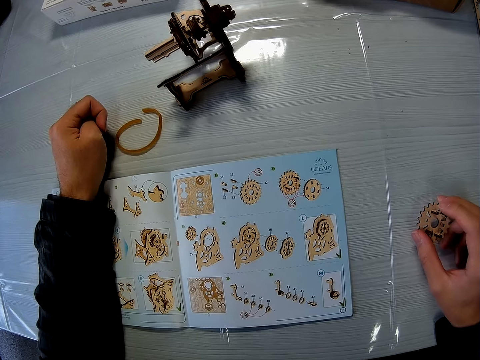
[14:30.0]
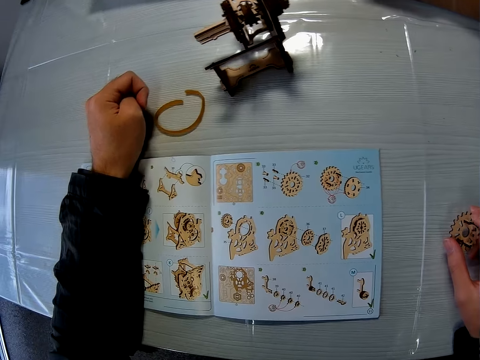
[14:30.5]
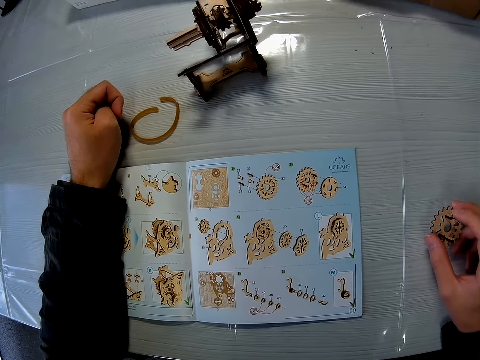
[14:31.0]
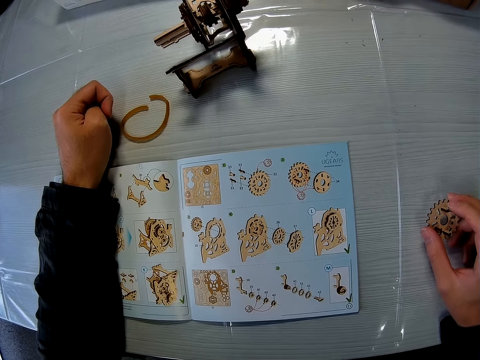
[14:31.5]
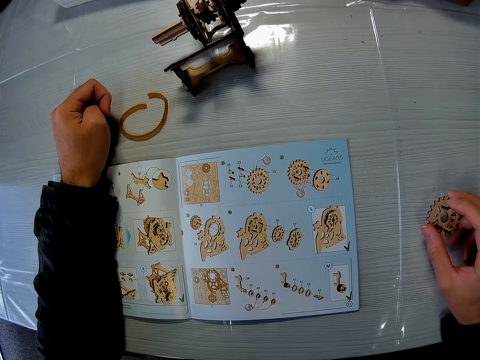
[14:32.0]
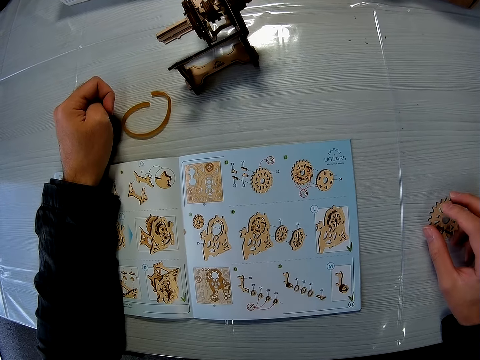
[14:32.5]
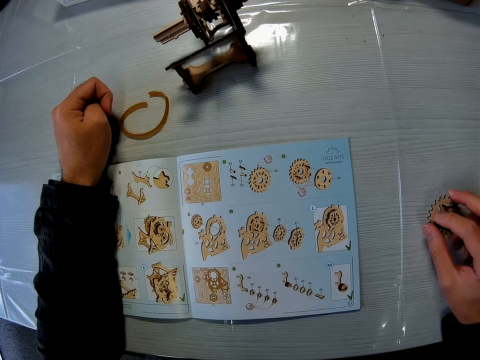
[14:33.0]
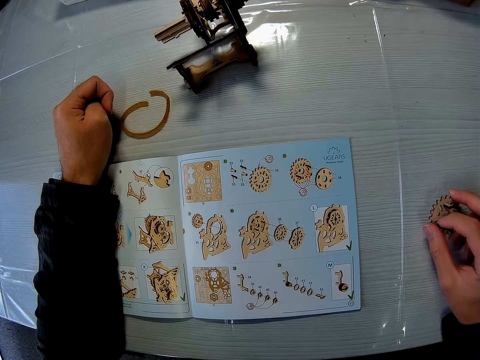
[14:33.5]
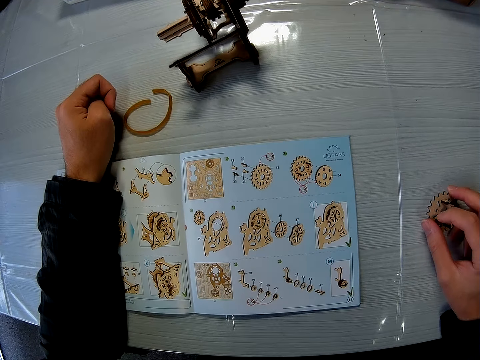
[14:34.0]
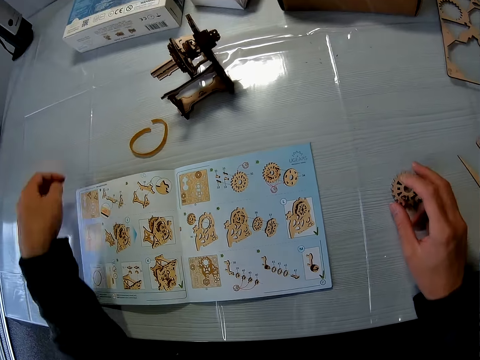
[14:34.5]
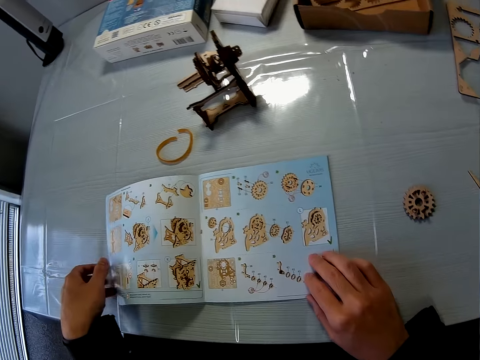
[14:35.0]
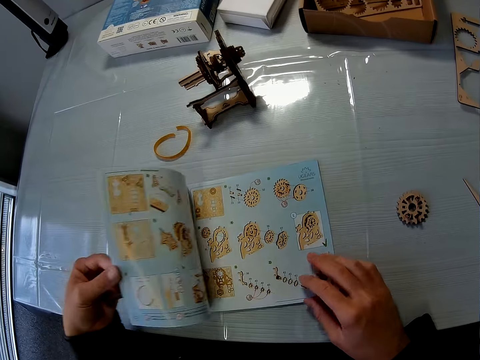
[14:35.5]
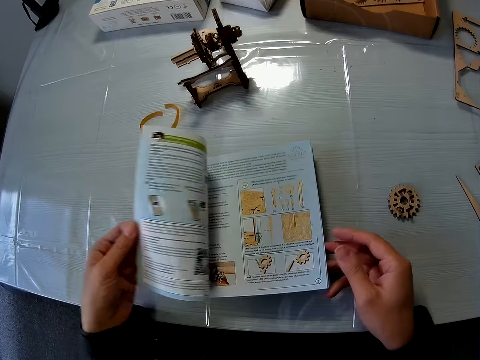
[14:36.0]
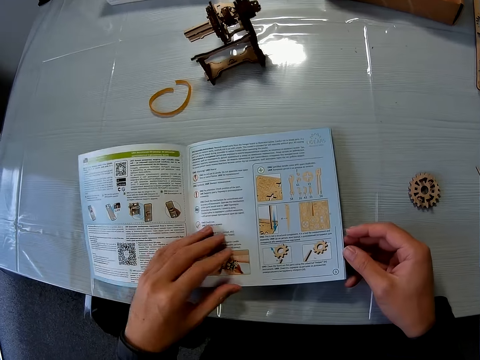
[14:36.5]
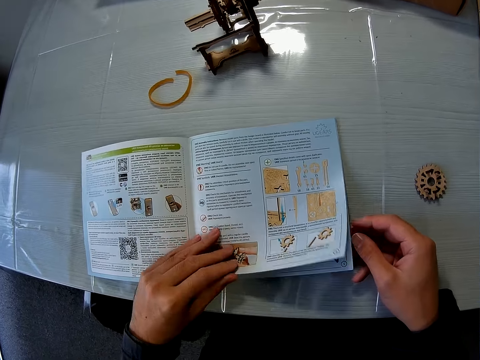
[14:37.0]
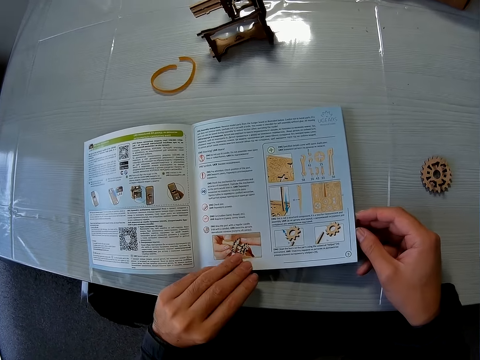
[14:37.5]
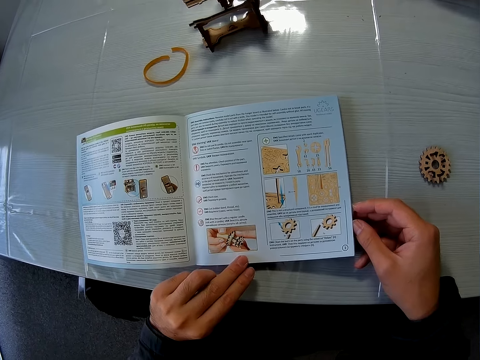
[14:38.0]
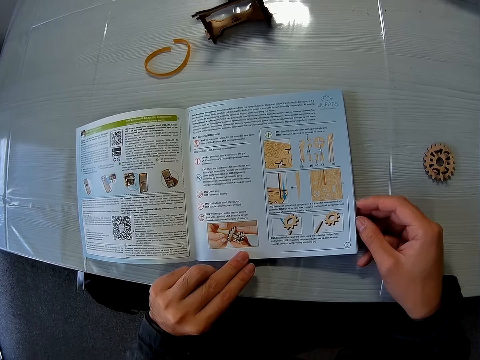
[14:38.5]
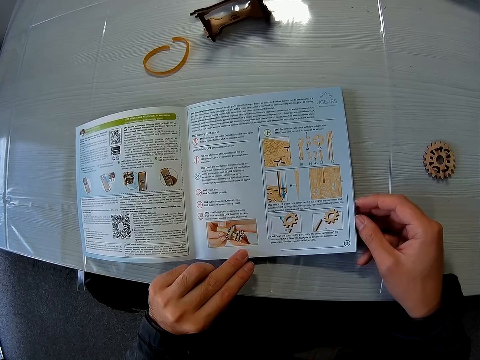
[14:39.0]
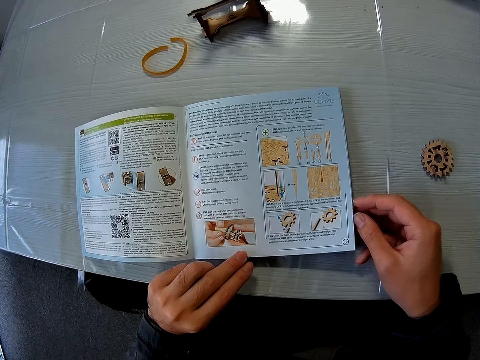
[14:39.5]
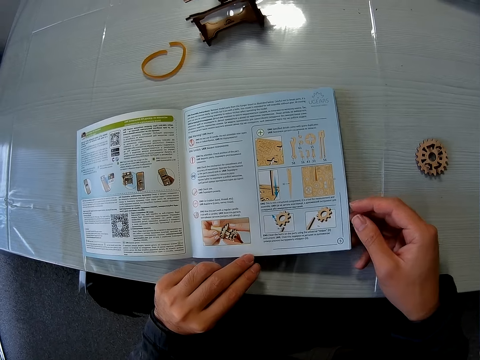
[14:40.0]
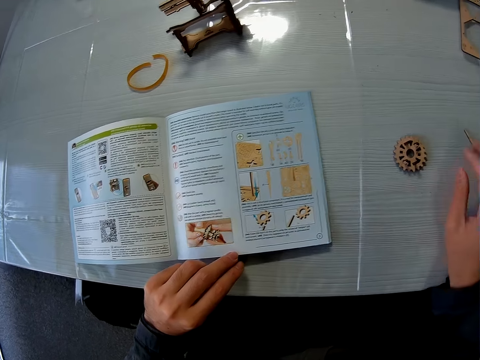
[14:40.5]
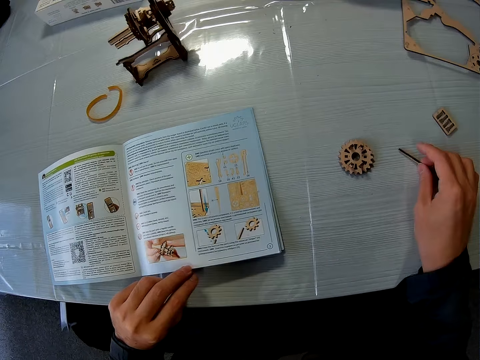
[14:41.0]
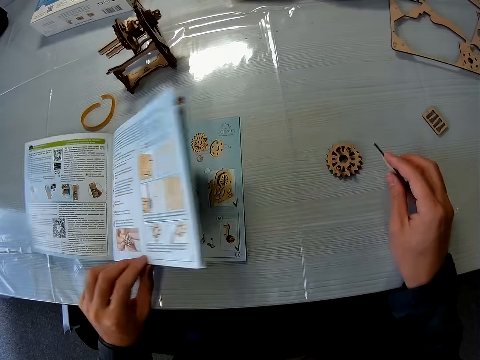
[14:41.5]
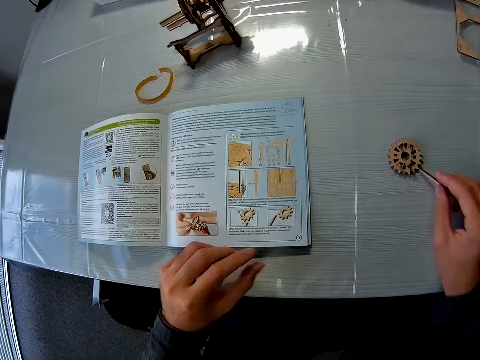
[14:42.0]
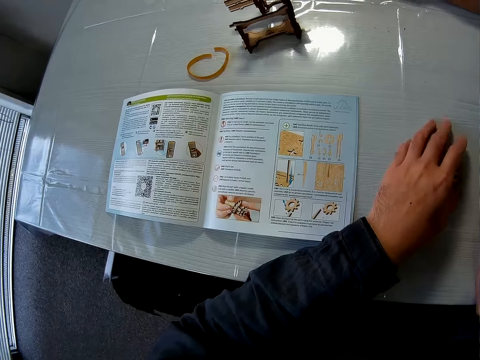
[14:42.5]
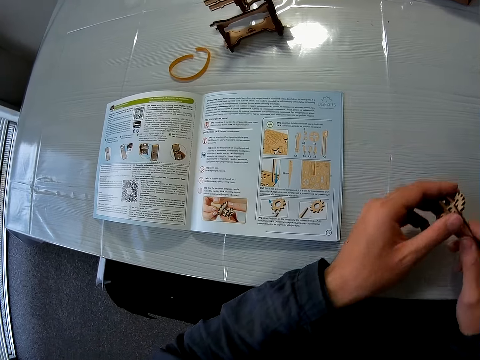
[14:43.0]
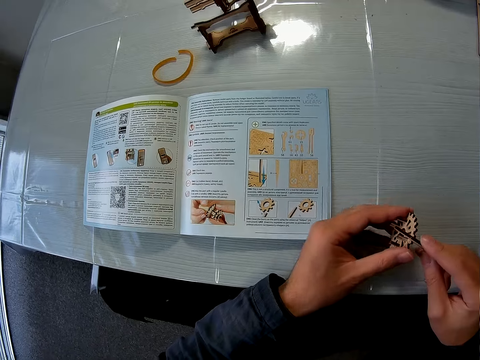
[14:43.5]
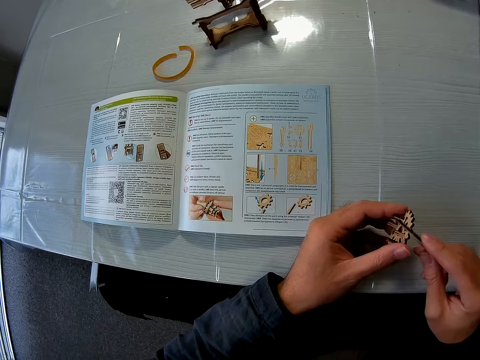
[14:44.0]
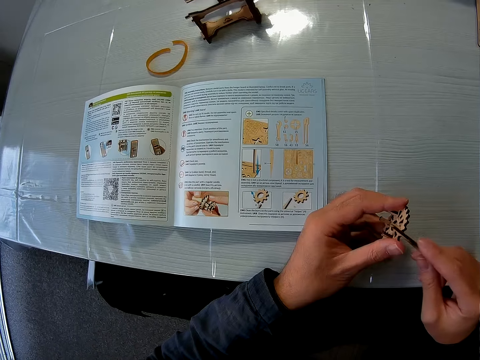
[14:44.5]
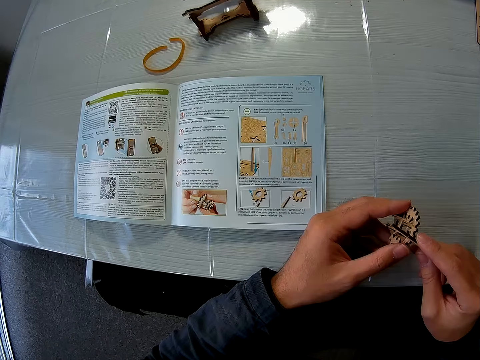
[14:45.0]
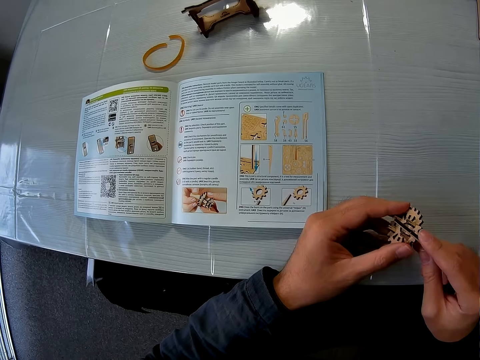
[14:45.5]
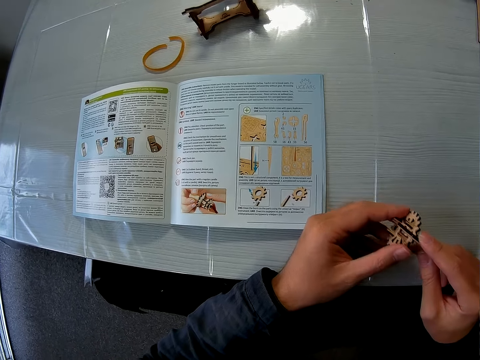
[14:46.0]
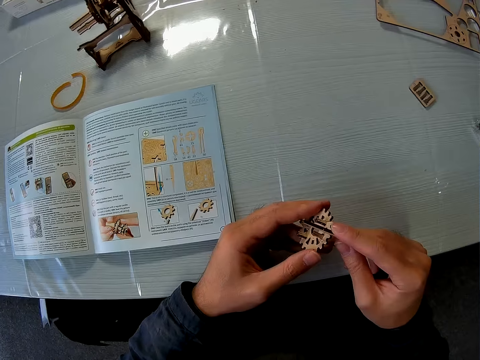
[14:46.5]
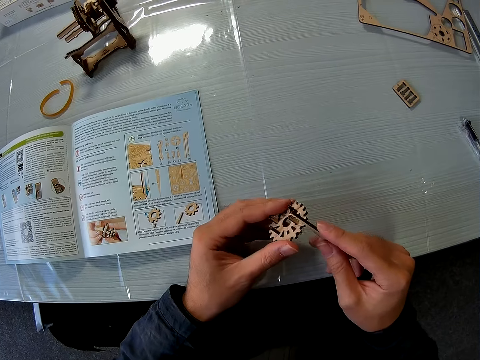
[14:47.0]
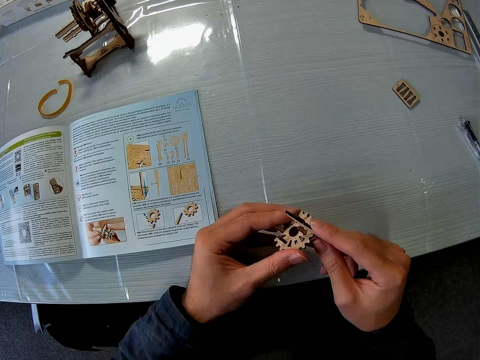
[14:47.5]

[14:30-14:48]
The camera wearer drops the joined puzzle pieces on the table. They open the pages of the instruction manual on the table. They look at the instruction manual and hold the instruction manual. They pick up a peg from the table. They lift the instruction manual page. They pick up the joined puzzle pieces from the table. They scrape round the joined puzzle pieces with the peg.

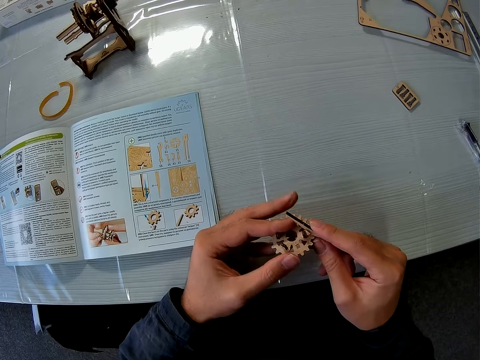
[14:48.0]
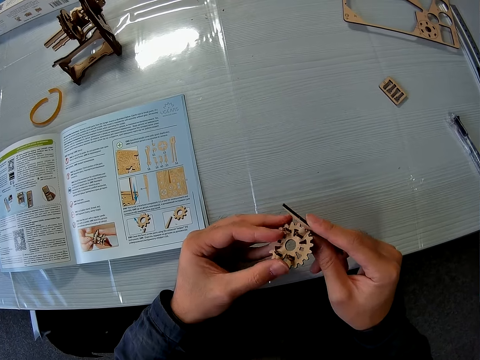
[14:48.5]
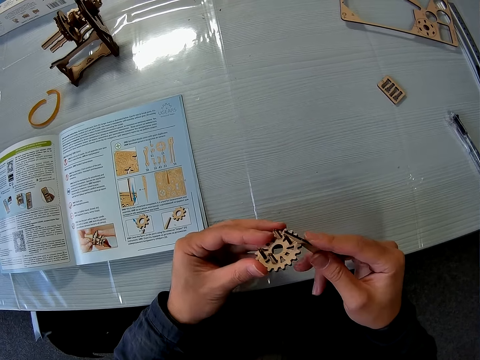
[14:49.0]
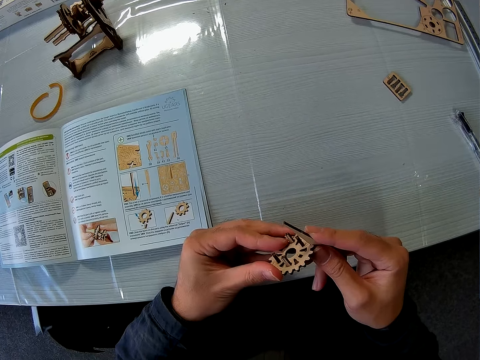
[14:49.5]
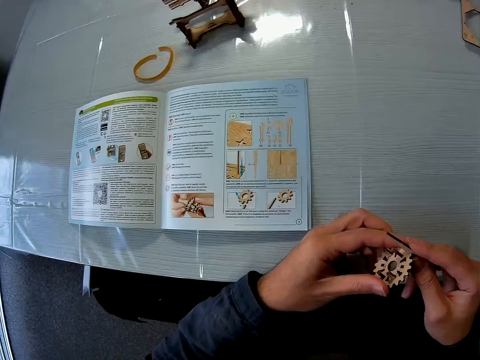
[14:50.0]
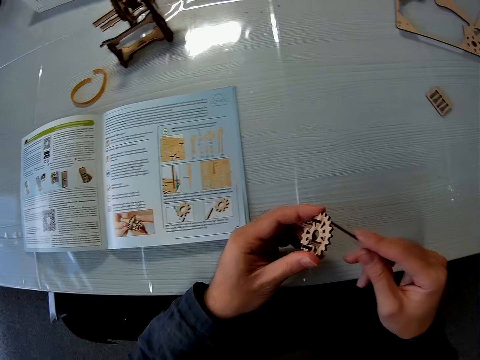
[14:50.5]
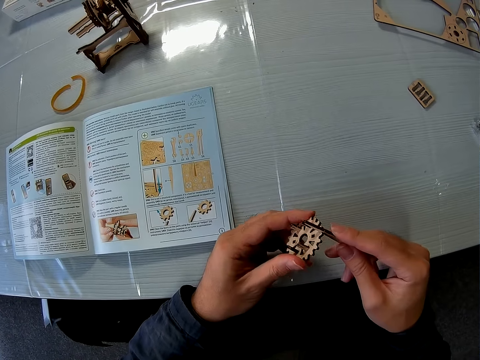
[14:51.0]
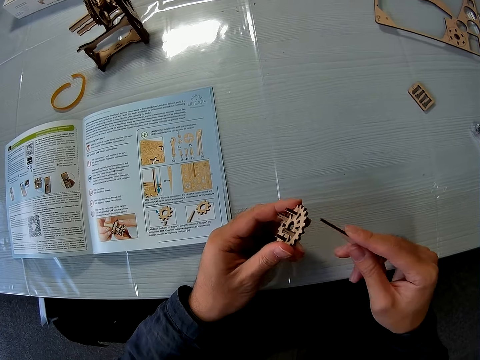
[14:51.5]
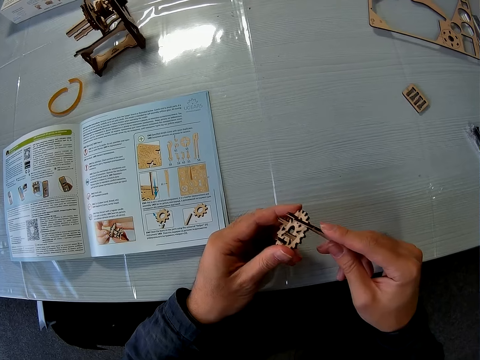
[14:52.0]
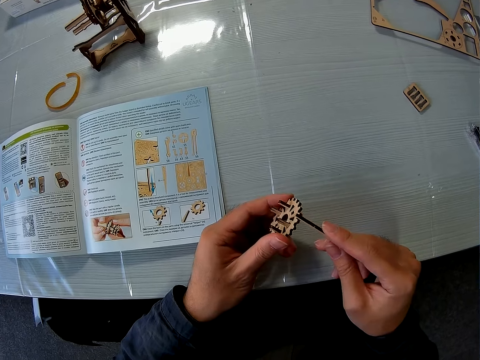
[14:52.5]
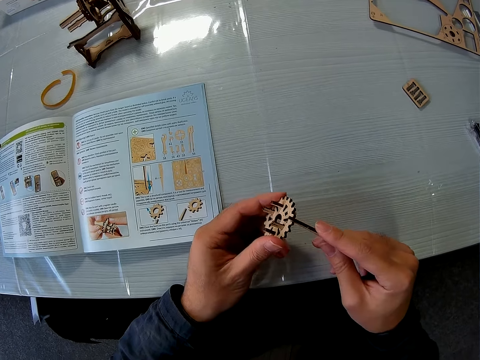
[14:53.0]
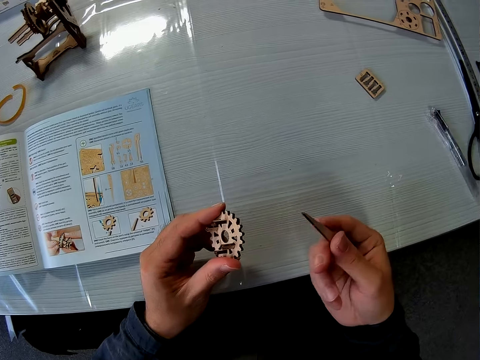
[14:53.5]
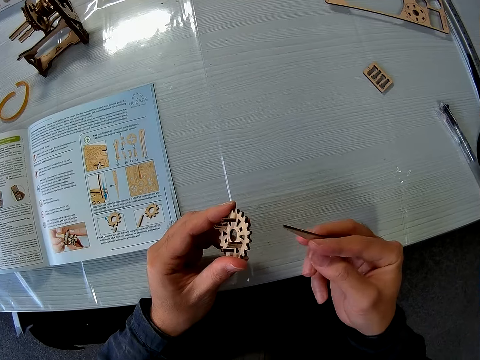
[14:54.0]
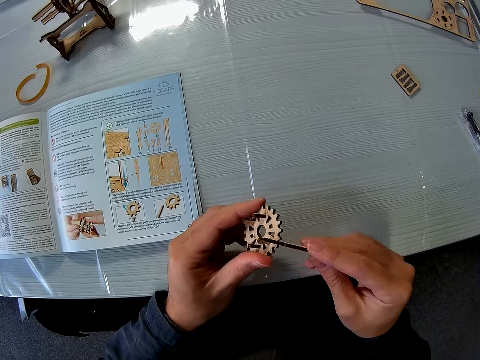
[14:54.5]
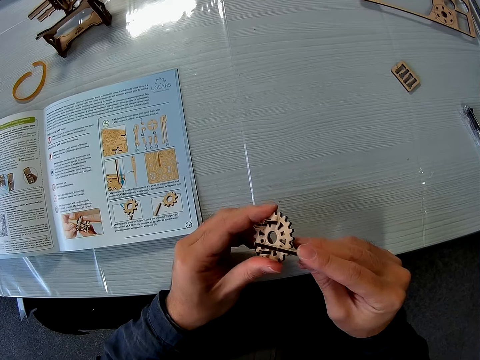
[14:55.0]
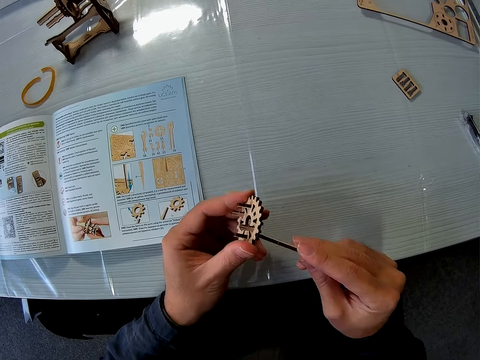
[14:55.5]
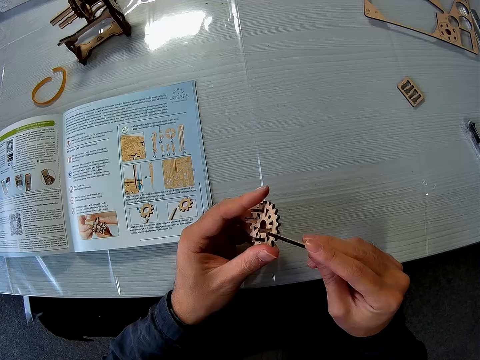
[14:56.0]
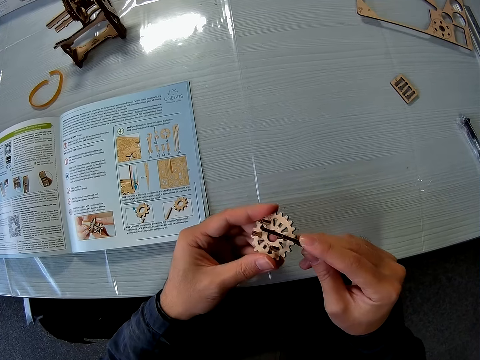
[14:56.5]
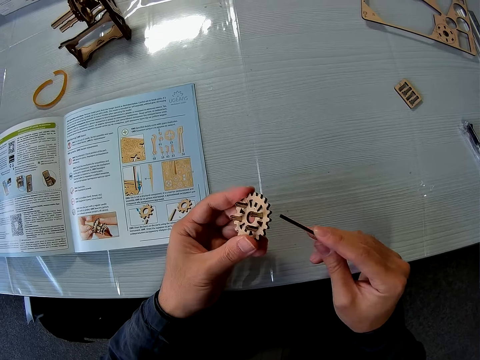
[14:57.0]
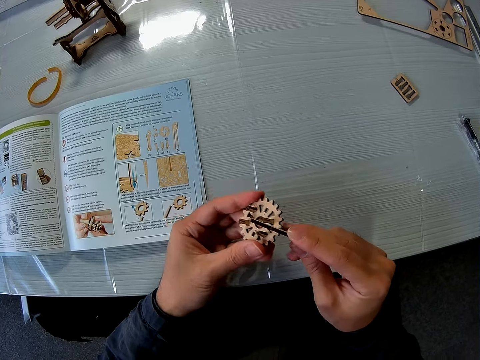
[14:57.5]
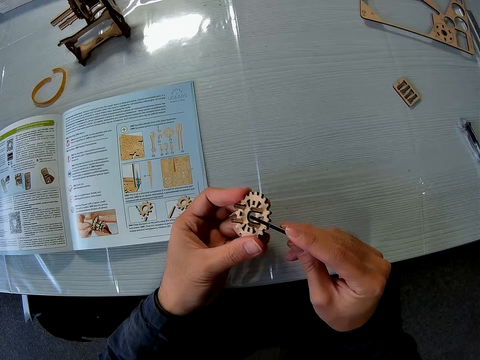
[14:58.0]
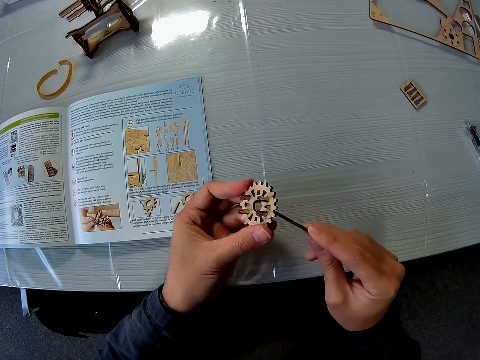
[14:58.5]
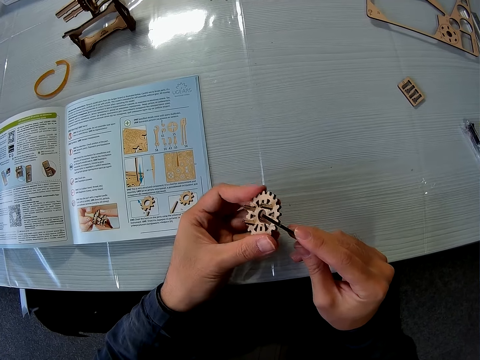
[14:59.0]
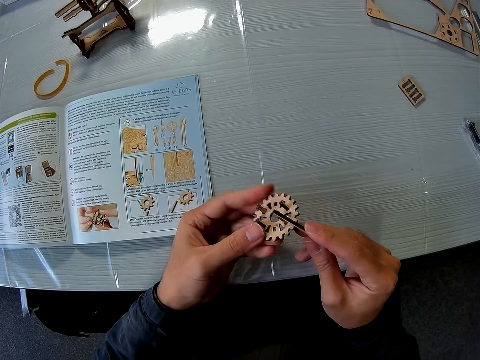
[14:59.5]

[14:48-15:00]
The camera wearer looks at the model piece. They sharpen the model piece on the wheel gear model.
